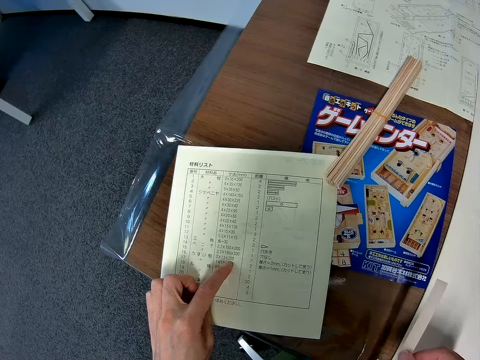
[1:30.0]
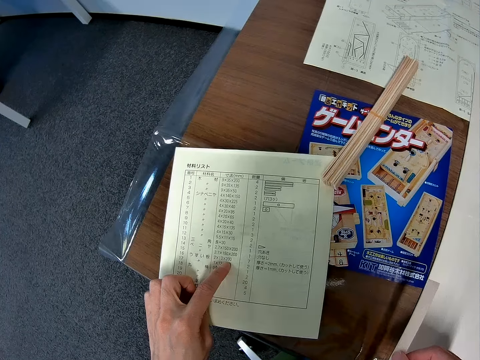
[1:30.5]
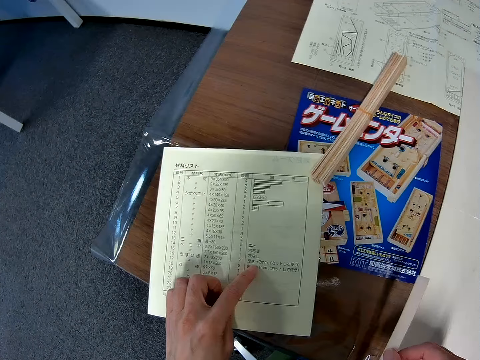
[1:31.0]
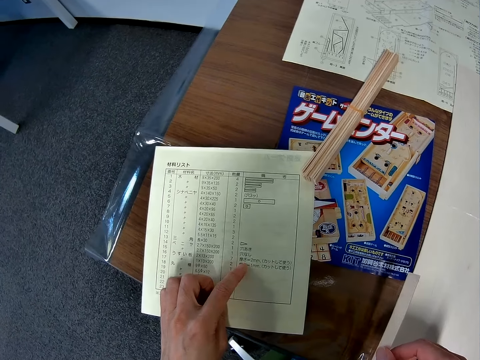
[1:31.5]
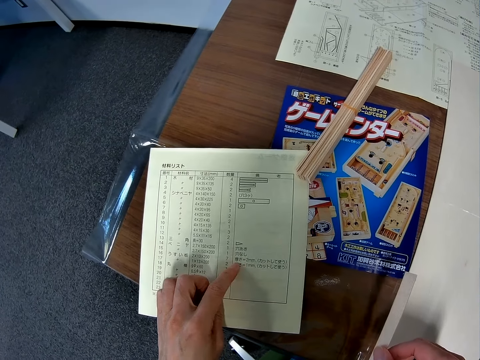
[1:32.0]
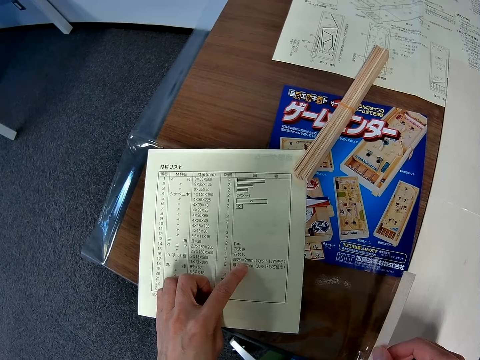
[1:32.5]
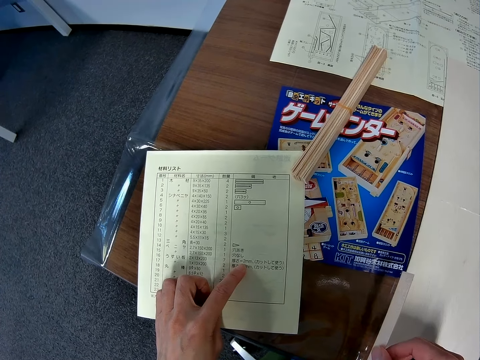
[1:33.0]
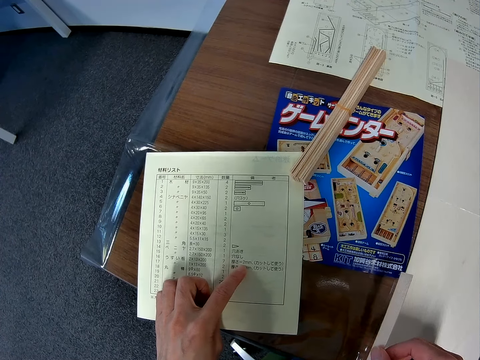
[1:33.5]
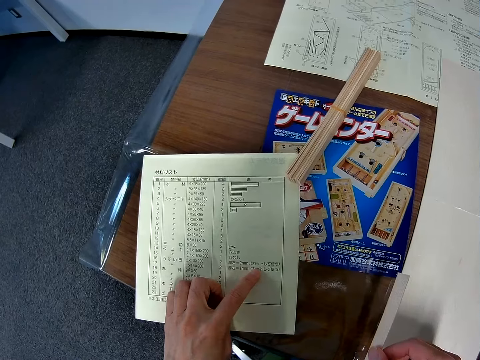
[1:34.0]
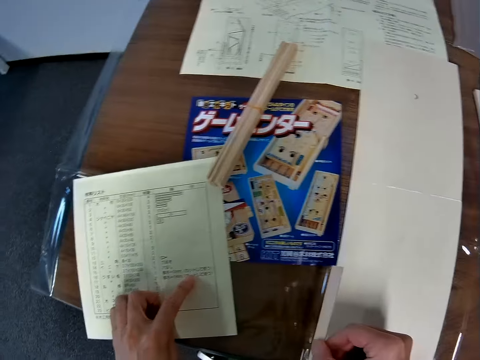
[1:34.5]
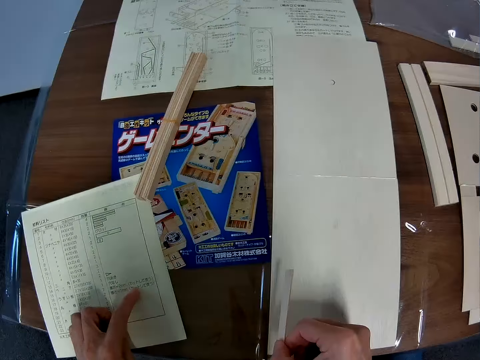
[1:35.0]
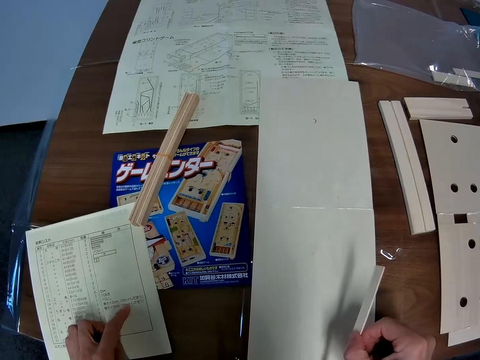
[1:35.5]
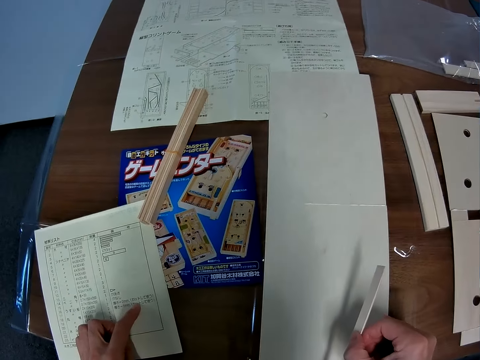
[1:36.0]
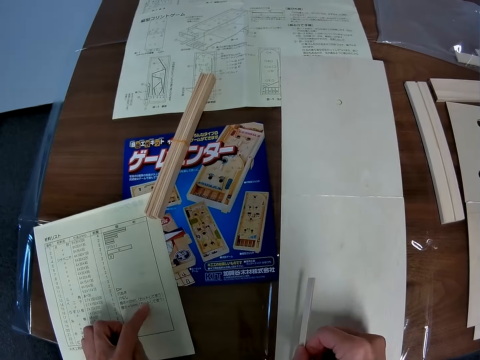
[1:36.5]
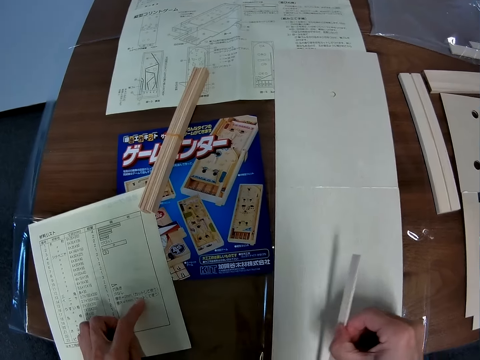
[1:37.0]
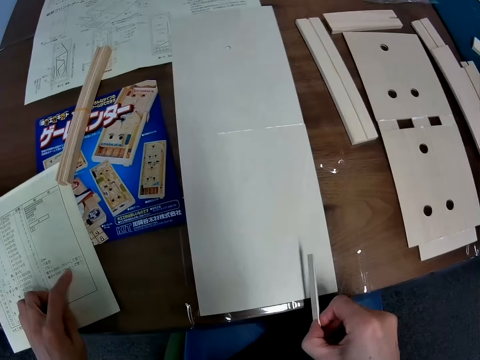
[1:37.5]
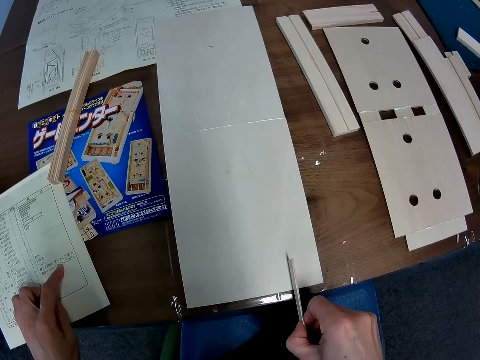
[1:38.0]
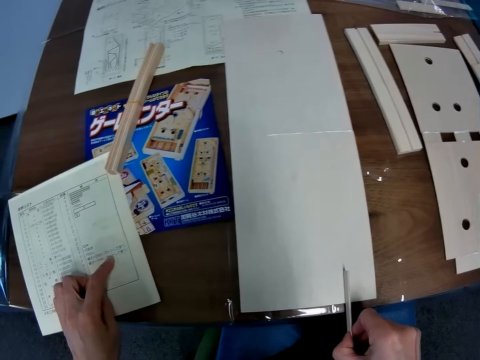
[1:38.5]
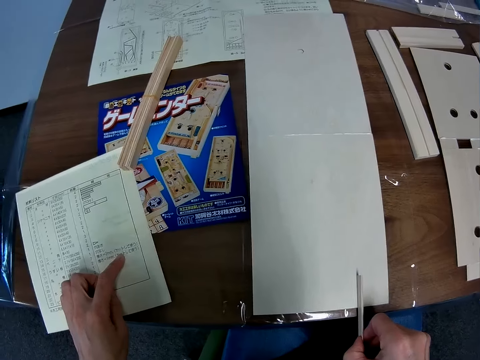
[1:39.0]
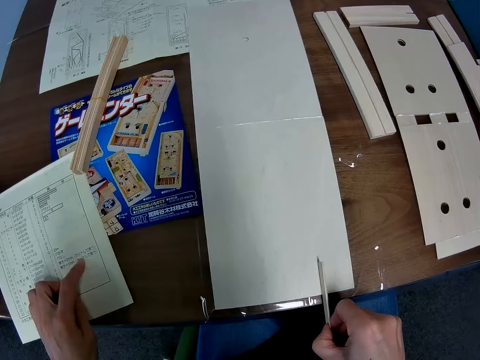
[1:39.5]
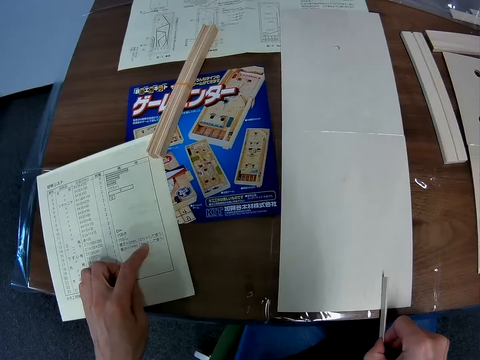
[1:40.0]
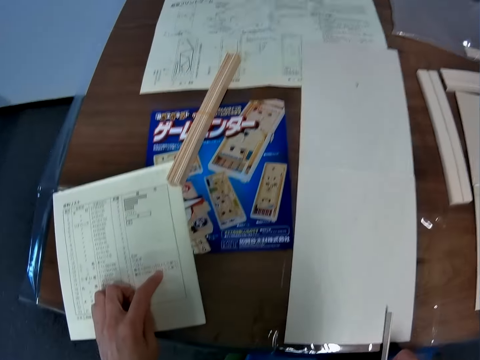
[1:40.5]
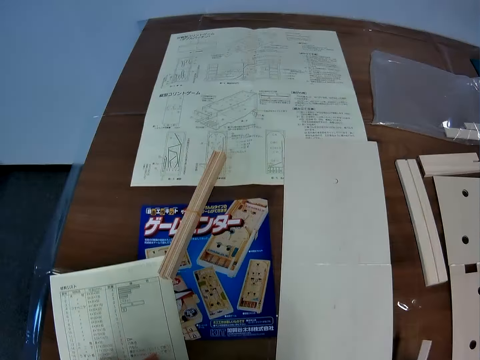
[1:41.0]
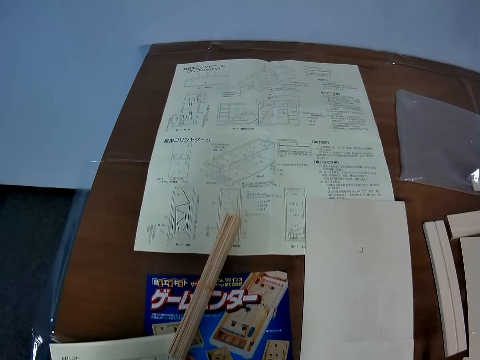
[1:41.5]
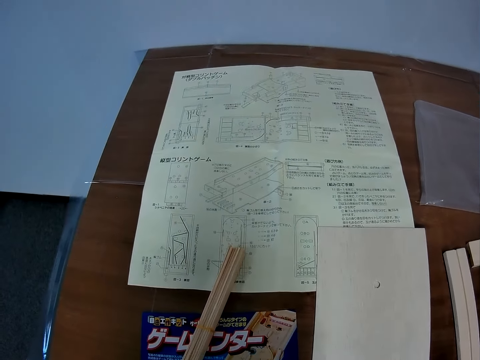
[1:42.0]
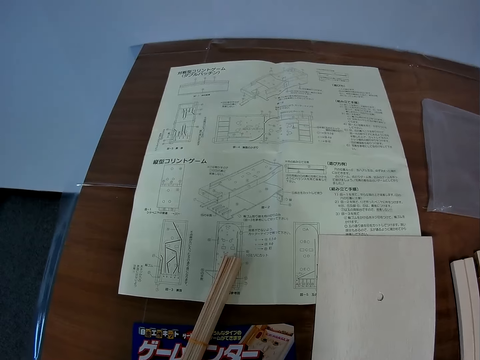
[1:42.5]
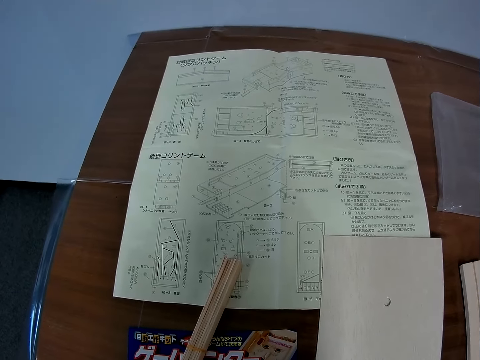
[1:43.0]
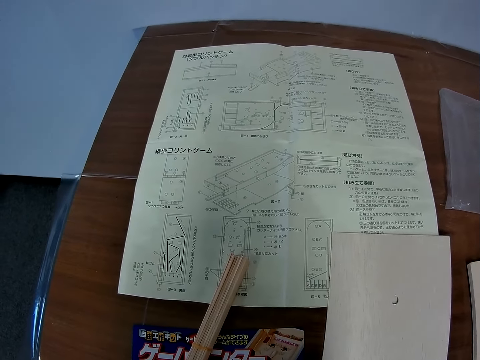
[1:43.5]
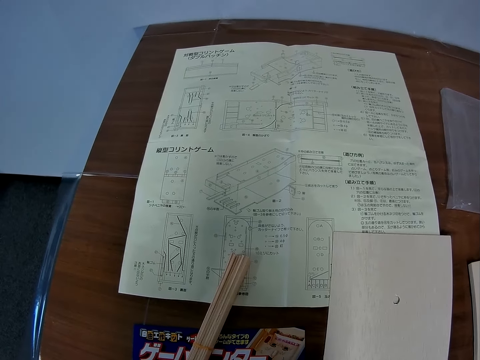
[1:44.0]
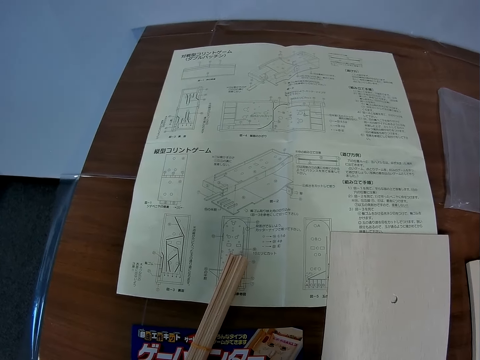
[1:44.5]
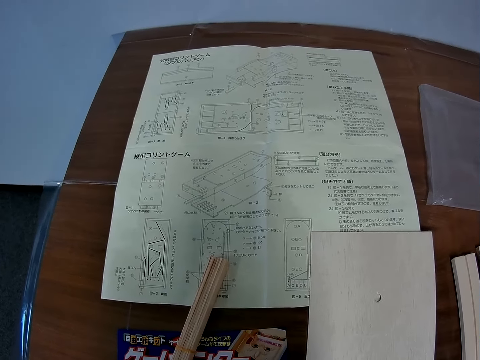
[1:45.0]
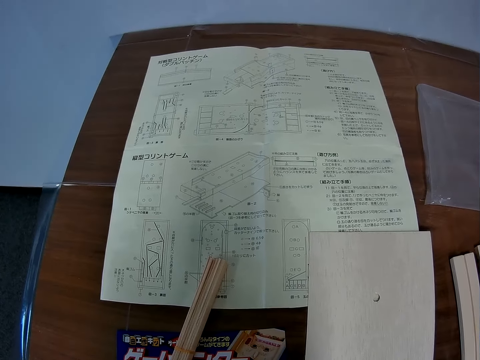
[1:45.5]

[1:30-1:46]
The camera wearer moves the hand. They look at the blueprint again. They place the stick on the board wood. They look at the model. They move the hand. They look at the blueprint again.

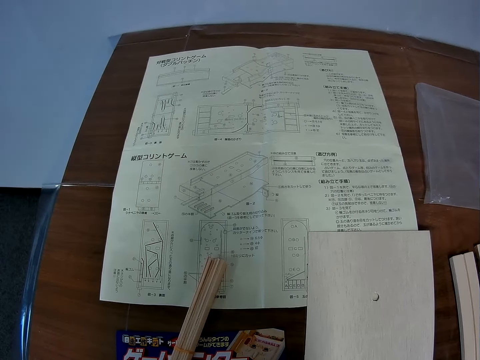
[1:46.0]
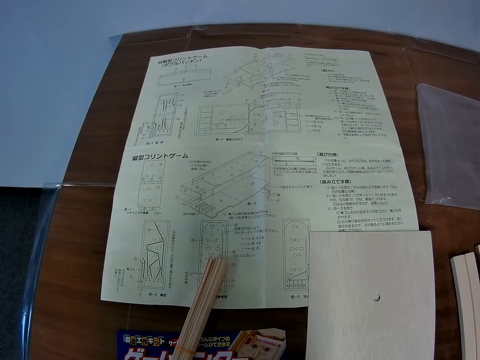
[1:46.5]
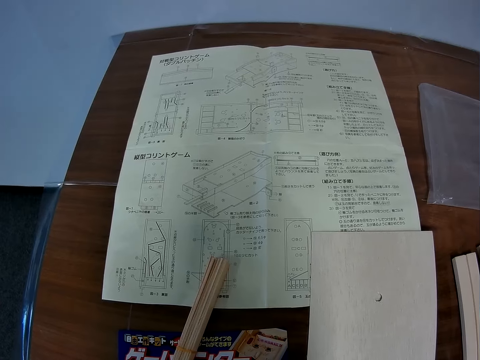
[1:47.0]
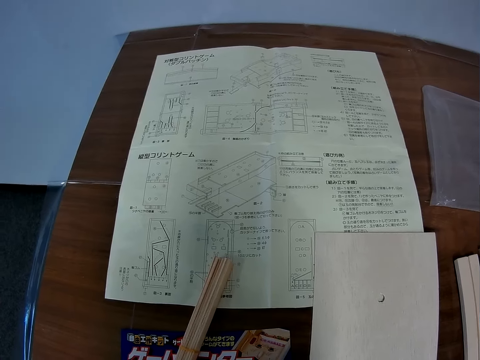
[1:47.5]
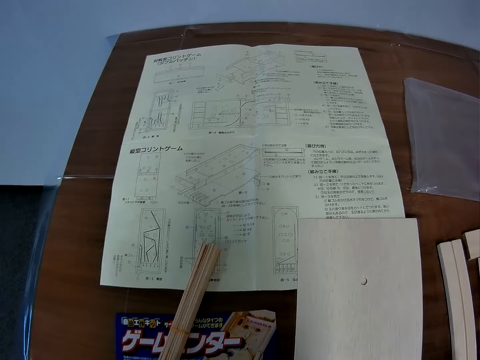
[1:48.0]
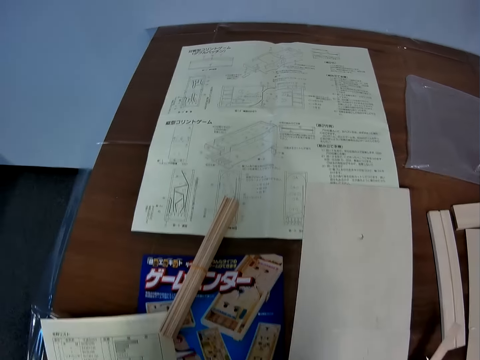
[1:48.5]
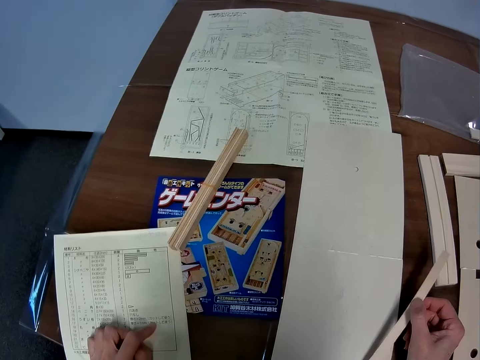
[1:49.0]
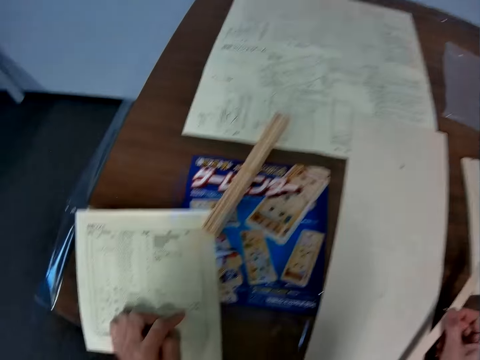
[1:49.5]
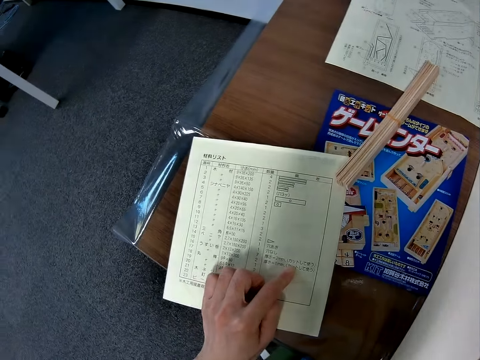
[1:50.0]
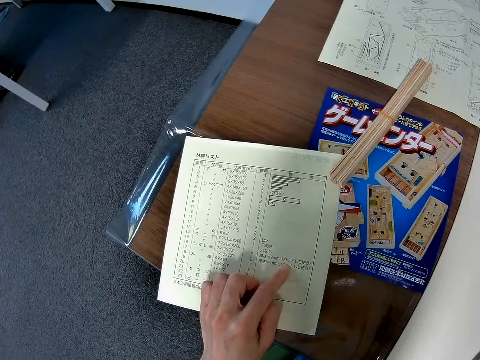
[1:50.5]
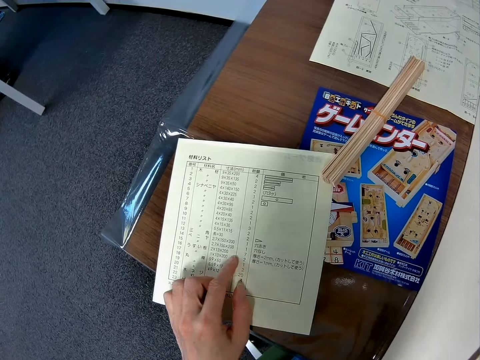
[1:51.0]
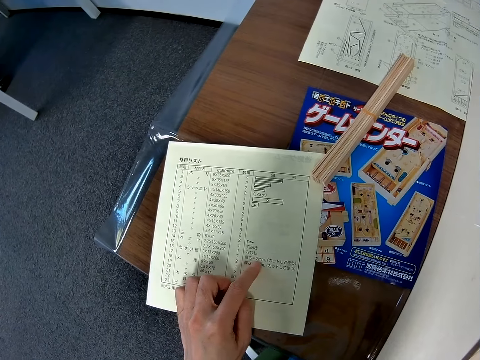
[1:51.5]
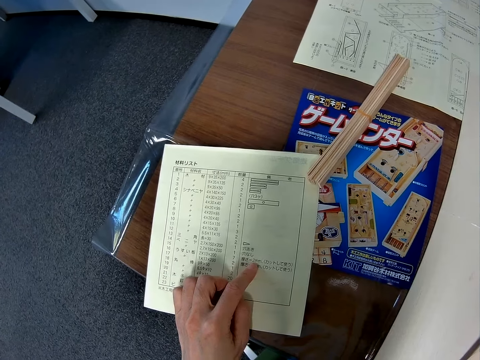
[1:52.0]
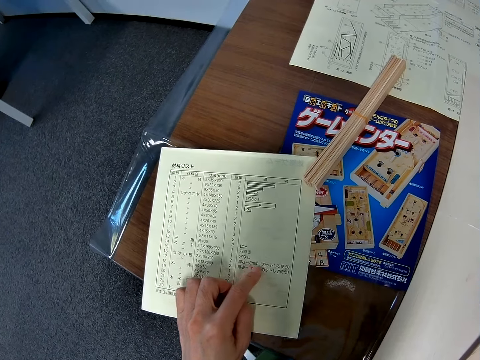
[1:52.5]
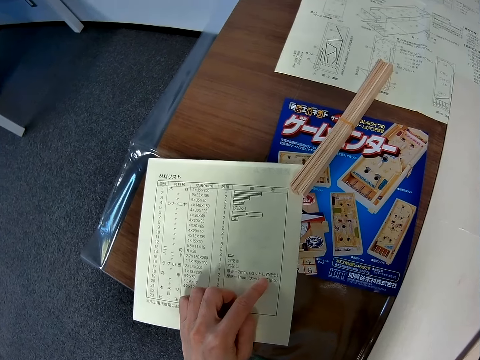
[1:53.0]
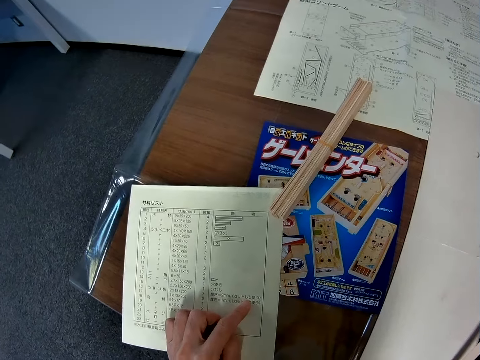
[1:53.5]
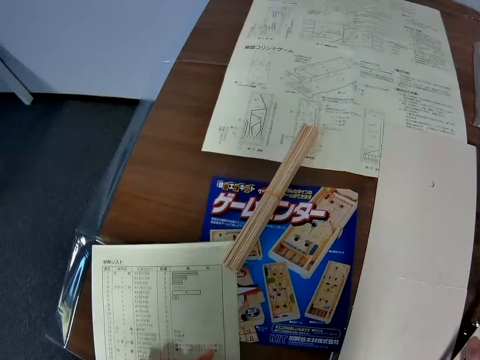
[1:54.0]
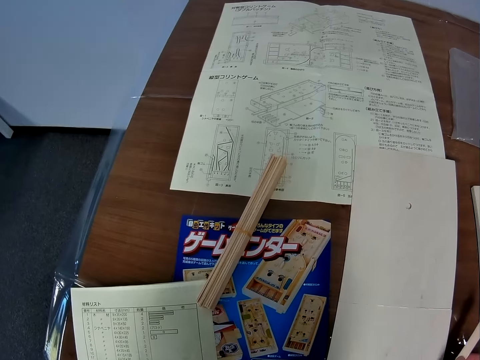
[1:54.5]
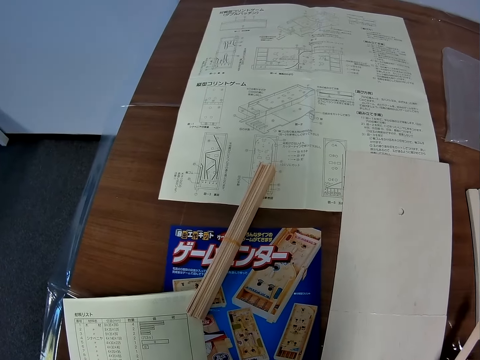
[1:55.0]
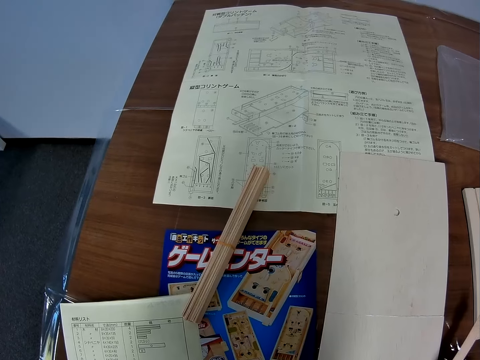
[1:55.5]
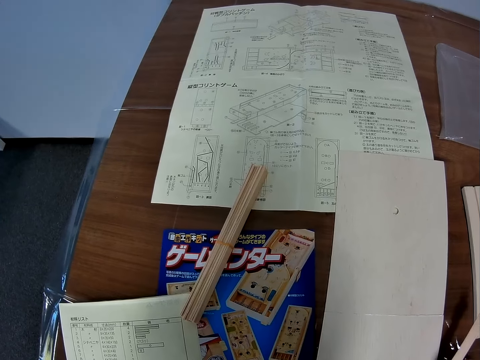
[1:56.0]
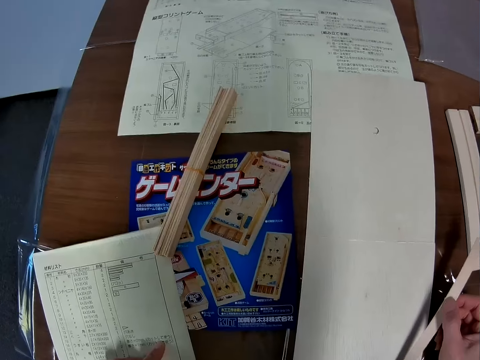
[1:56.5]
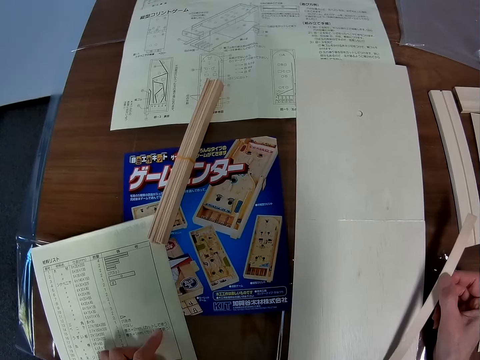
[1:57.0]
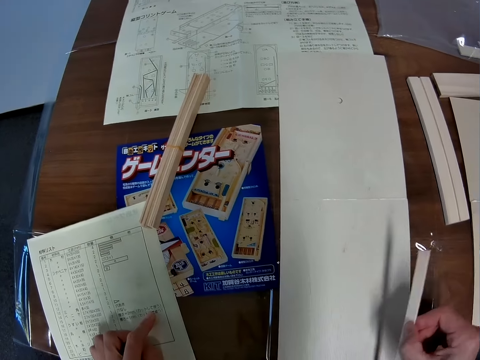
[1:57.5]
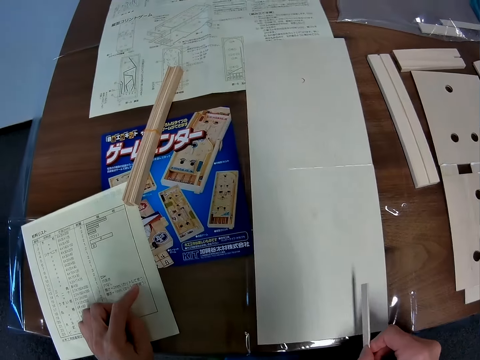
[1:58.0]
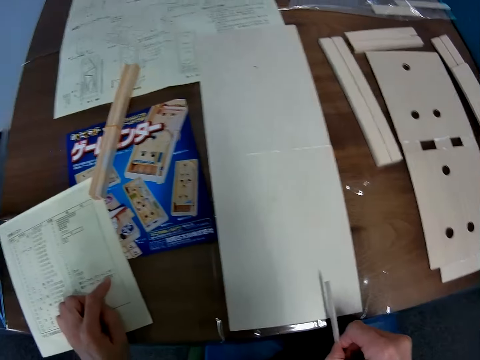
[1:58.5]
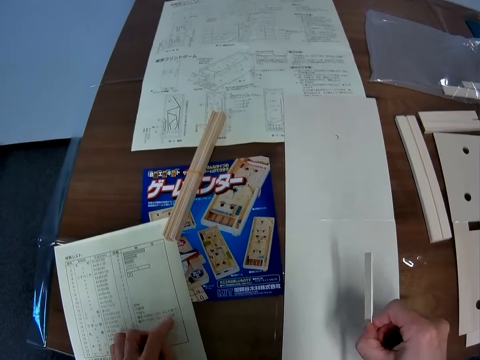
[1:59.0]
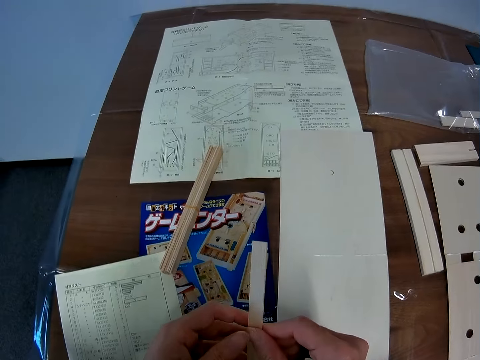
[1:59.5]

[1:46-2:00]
The camera wearer looks at the model. They read the paper with symbols again. They look at the model. They look at the blueprint again. They place the stick on the board wood again. They move the hand.
